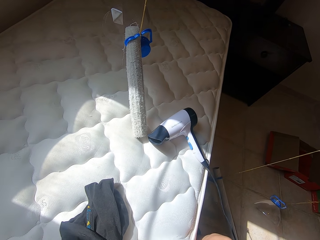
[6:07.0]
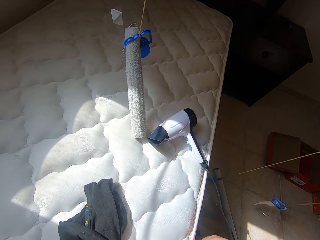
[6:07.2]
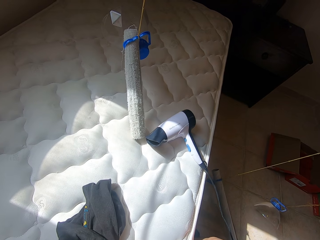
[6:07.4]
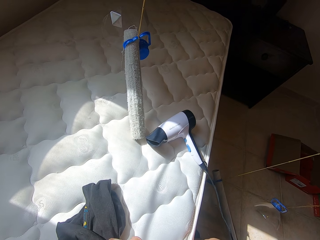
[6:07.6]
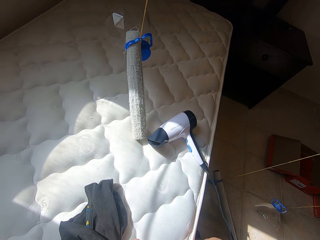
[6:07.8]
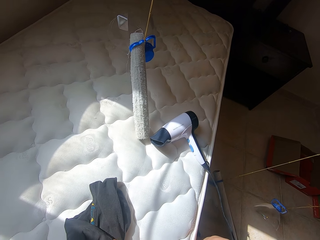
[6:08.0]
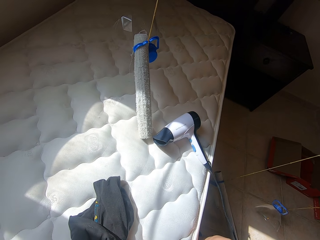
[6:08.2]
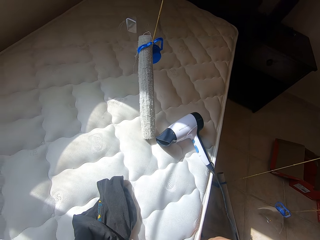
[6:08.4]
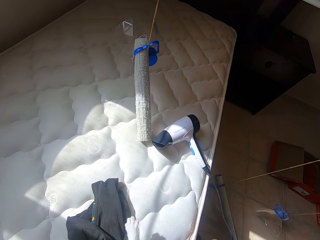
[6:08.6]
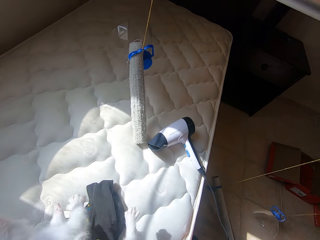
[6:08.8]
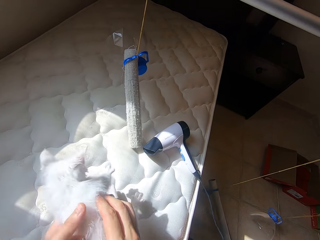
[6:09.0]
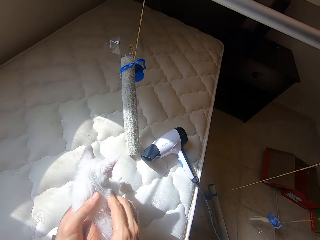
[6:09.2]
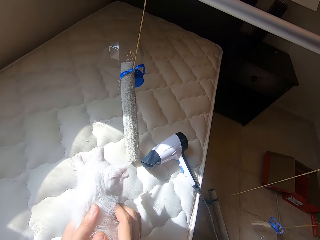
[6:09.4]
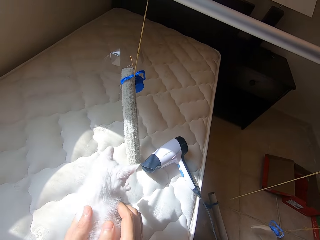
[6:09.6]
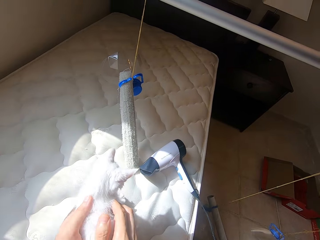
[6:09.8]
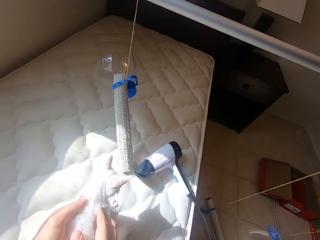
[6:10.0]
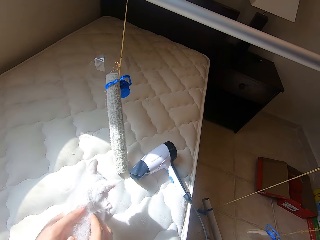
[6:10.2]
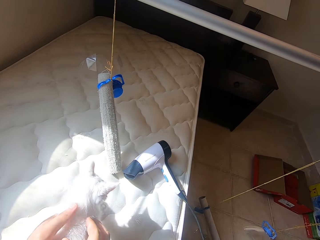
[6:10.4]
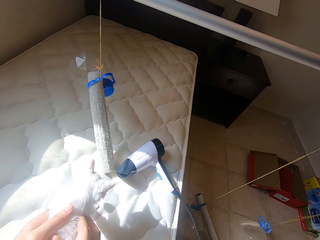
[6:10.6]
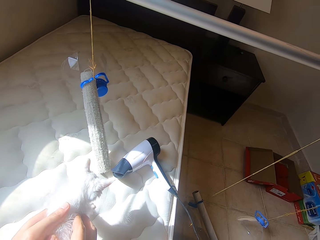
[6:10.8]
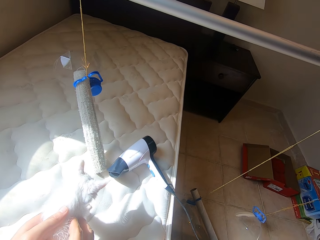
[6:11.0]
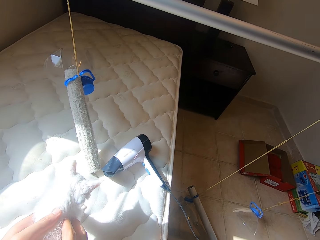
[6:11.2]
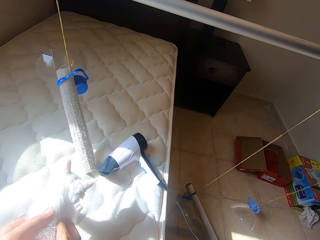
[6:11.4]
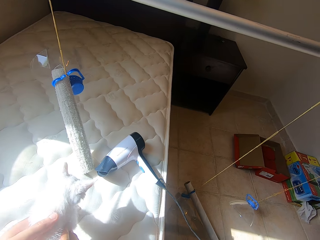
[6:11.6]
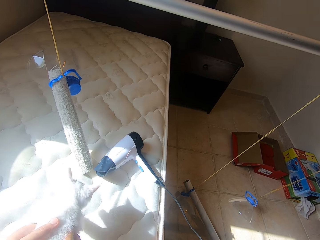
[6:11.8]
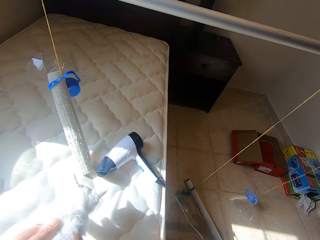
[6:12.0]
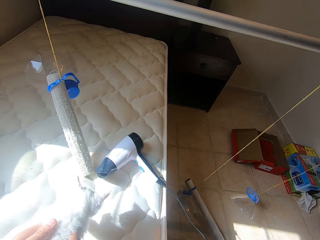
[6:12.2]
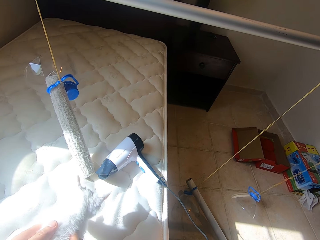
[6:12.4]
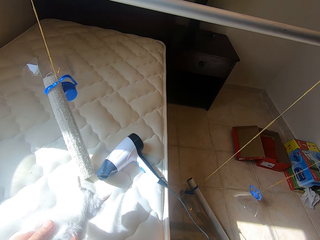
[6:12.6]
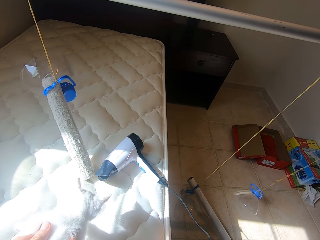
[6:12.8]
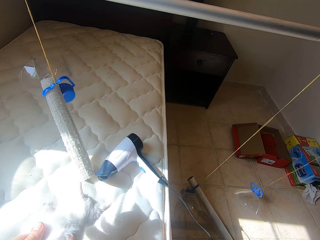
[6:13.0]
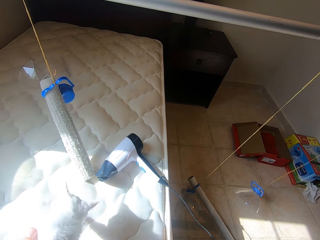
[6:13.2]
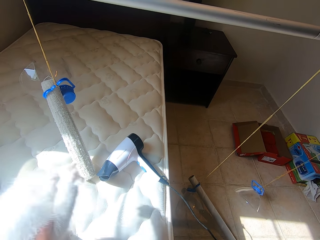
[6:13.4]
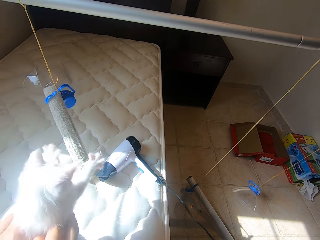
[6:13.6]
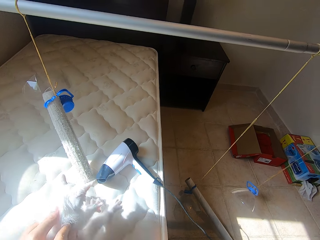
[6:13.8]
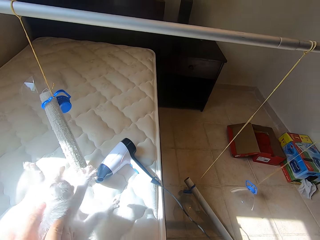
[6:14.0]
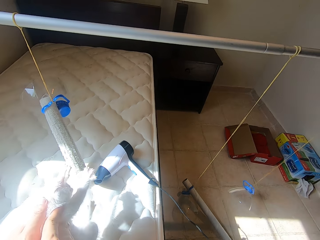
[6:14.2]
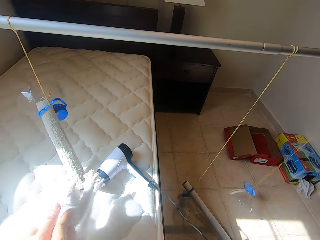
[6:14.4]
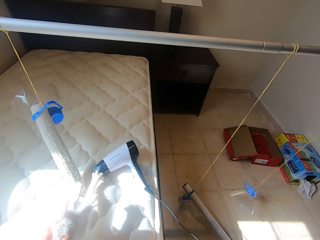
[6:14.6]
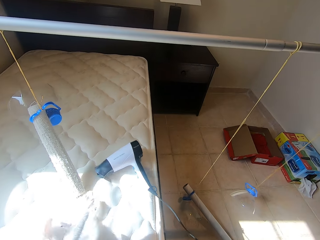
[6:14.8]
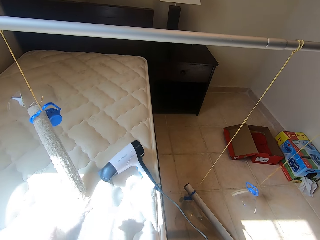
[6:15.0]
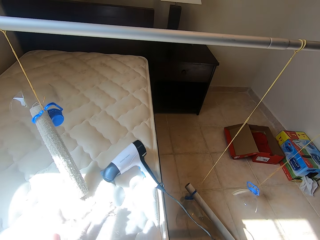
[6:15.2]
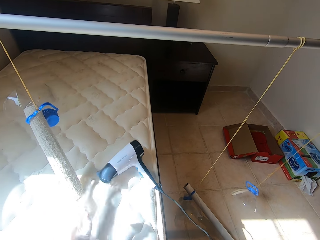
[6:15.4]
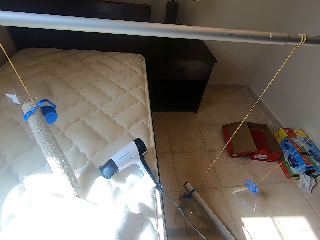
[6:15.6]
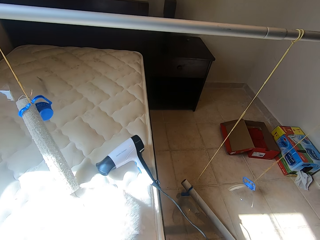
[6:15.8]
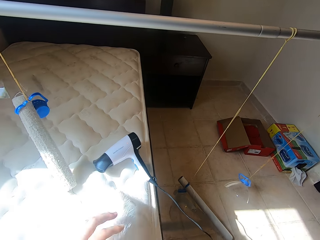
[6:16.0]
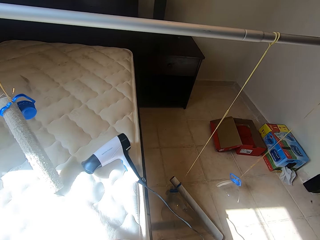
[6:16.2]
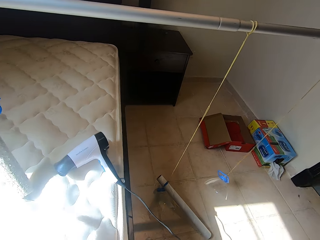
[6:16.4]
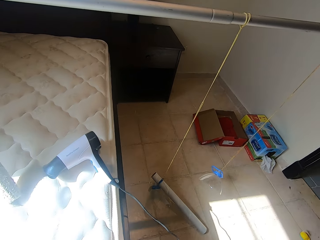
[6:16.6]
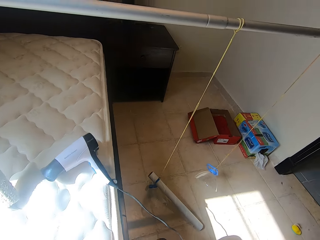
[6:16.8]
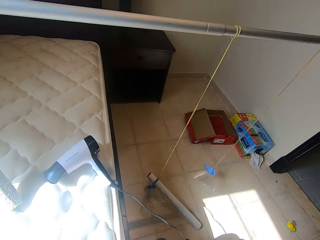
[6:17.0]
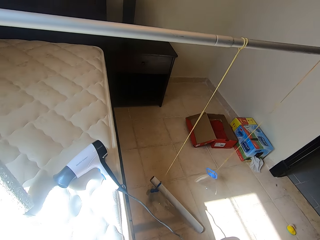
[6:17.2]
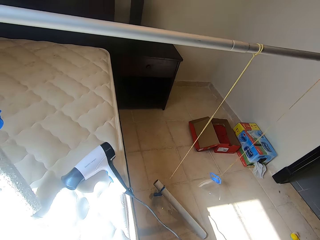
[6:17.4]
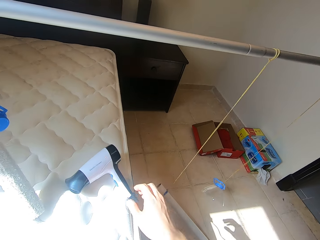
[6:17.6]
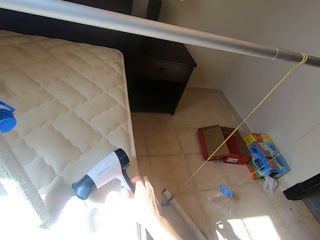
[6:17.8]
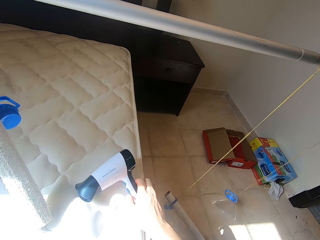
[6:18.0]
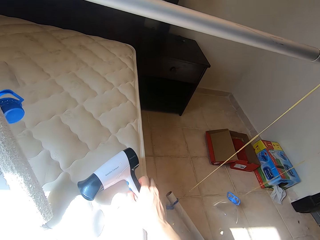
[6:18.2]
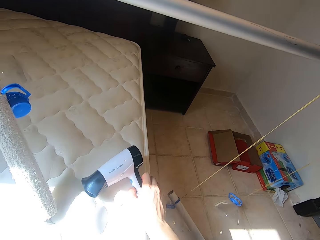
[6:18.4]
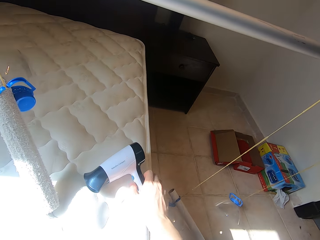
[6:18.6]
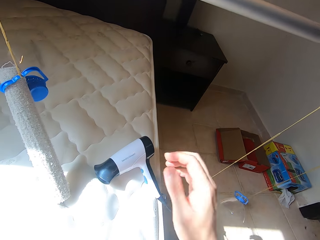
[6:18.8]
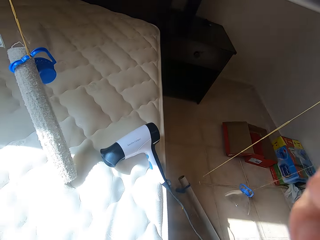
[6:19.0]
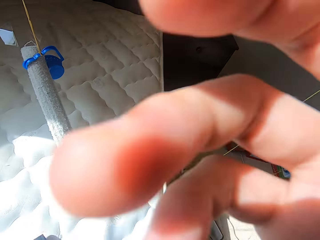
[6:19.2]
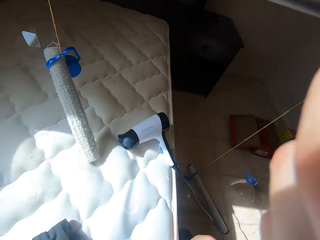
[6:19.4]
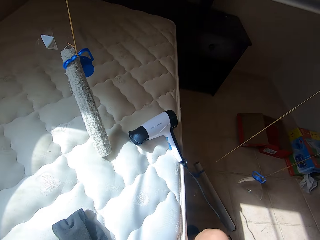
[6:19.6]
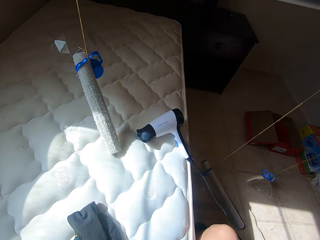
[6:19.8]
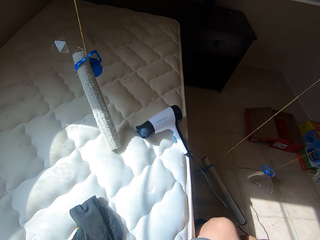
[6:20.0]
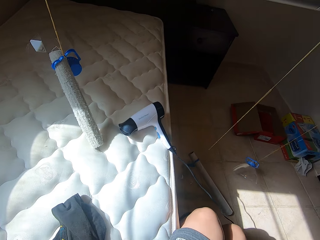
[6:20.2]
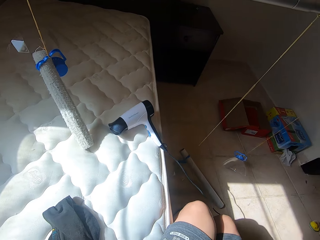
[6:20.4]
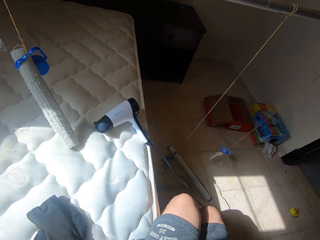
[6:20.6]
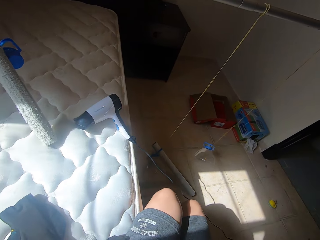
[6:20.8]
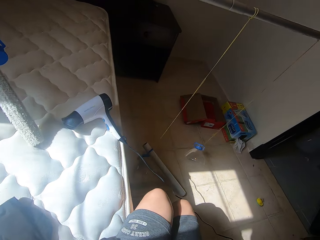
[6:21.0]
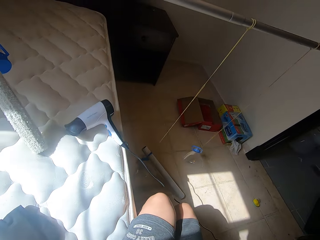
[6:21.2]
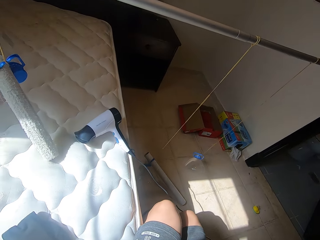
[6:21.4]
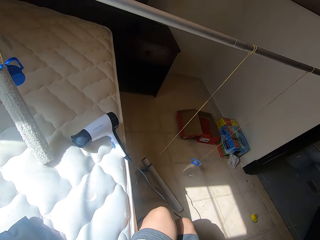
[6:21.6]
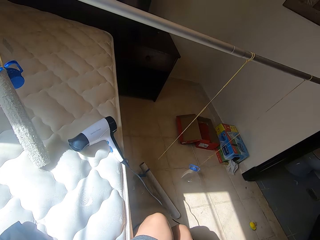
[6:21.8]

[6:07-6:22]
The camera wearer moves a cat towards the blow-dryer. He lifts the cat and moves the cat towards the blow-dryer. He touches the cat and moves his hand towards the blow-dryer. He turns off the hand drier with his right hand. He removes his hand from the blow-dryer. He touches the camera. He touches his face with his right hand. He moves his hand.
